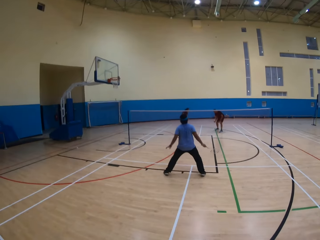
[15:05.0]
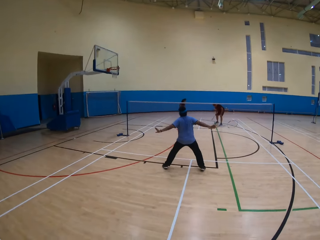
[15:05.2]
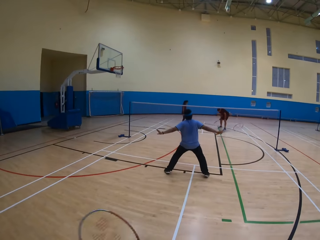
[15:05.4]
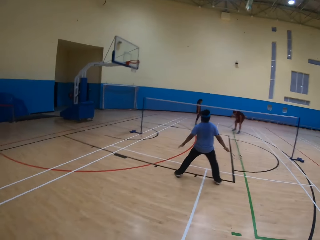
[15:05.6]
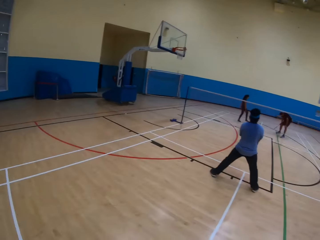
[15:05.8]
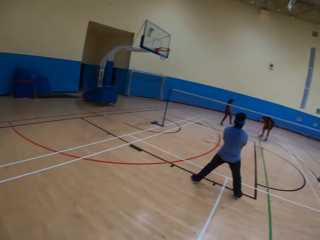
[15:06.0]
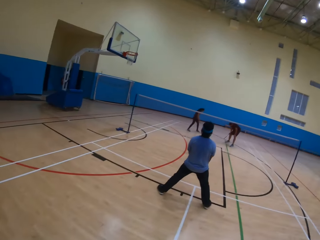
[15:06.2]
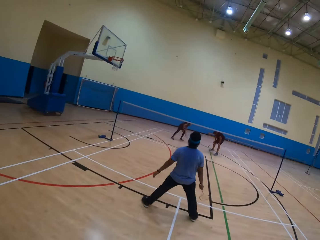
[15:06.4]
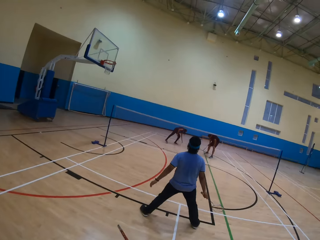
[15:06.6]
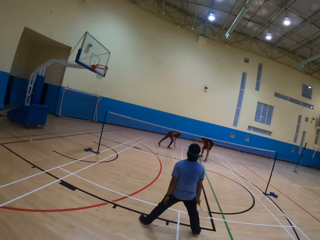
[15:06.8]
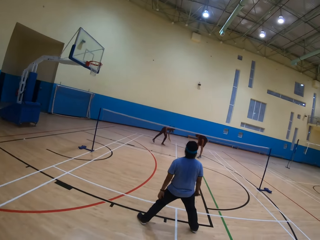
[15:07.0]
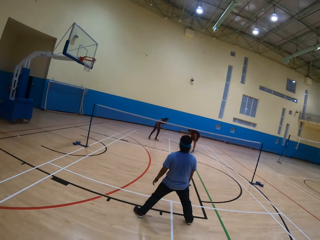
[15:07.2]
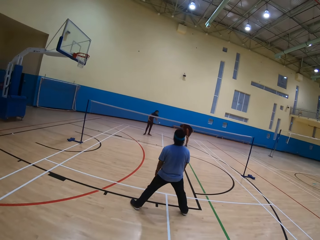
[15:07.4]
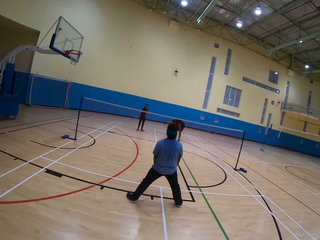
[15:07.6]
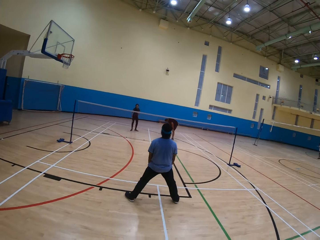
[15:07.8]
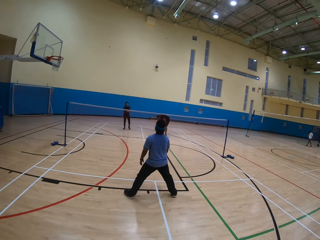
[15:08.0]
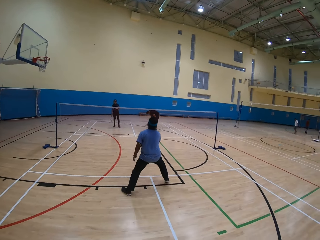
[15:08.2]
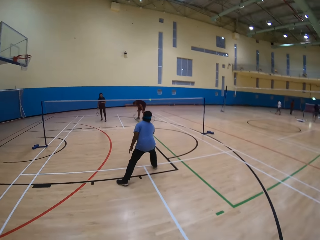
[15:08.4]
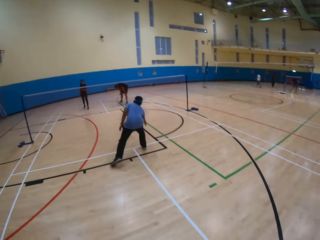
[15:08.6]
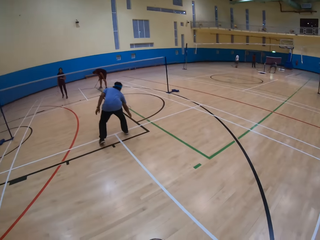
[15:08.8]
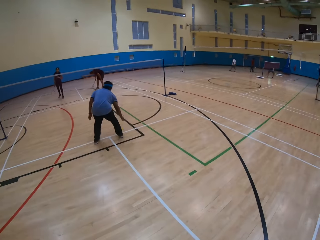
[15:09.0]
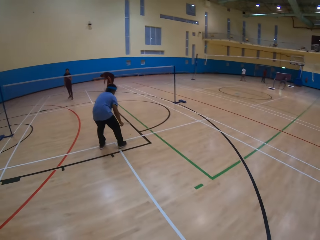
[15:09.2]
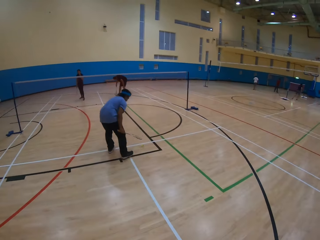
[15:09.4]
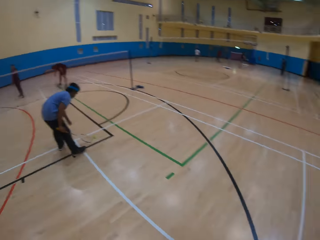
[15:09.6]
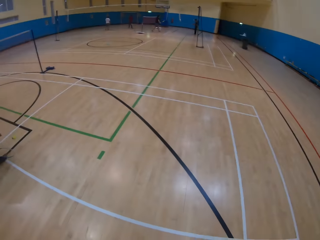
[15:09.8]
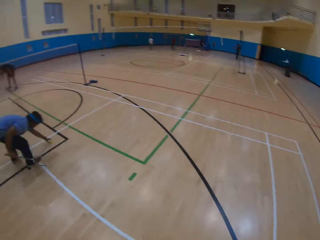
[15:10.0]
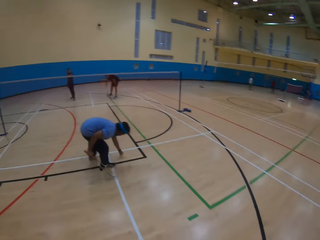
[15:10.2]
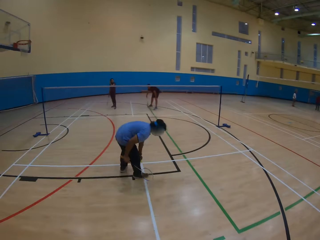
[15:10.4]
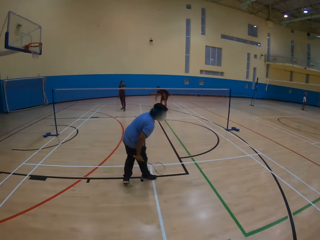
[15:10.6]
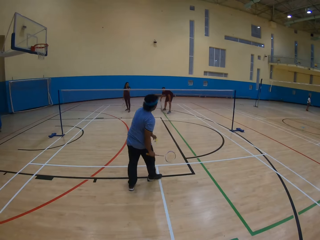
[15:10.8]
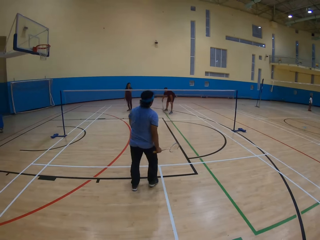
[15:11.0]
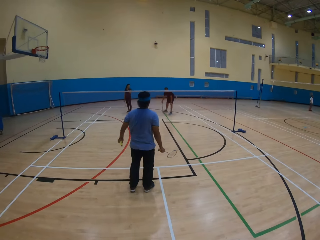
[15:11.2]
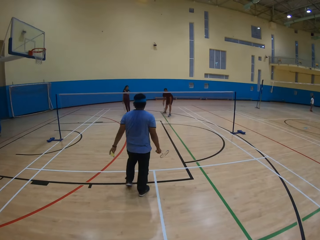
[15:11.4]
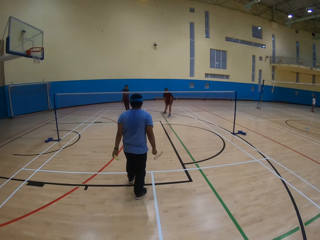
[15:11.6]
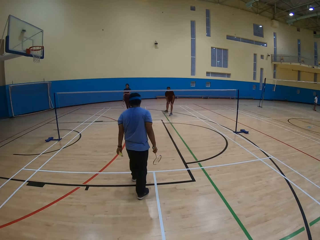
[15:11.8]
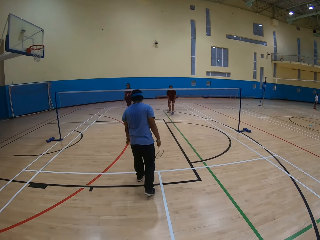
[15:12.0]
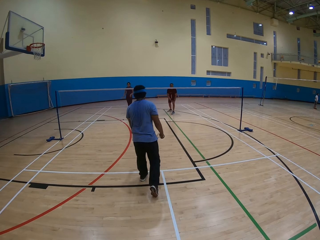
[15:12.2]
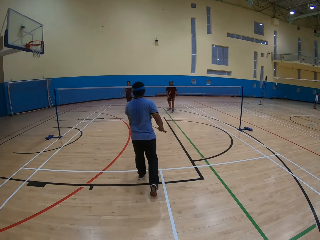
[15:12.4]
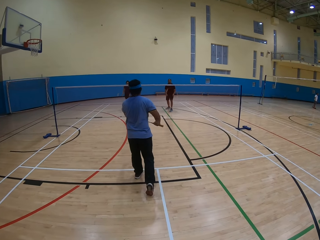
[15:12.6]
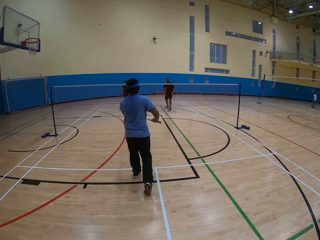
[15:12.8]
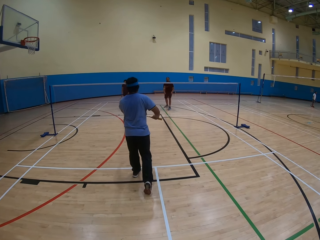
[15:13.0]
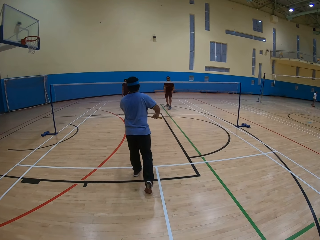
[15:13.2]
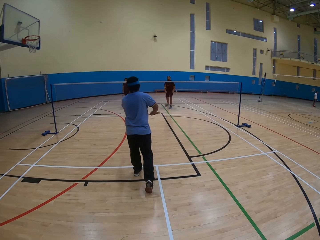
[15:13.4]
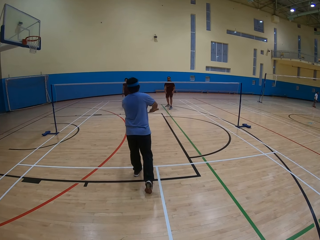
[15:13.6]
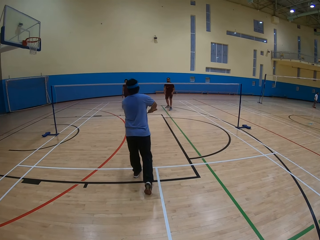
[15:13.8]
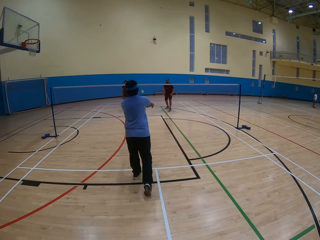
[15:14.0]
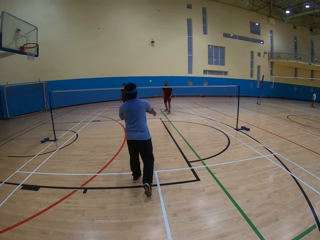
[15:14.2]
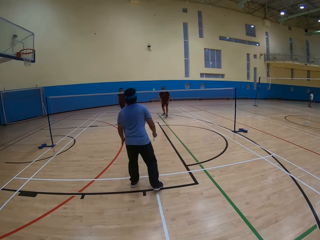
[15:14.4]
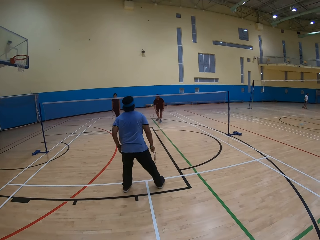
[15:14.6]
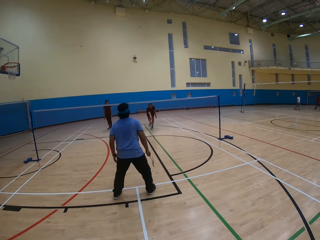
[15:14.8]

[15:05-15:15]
A man stretches his hands. Another man does something. The first man picks up the shuttlecock on the ground. A woman does something. The woman hits the shuttlecock. The first man picks up the shuttlecock. The woman plays the game. The first man plays the game. The first man hits the shuttlecock.

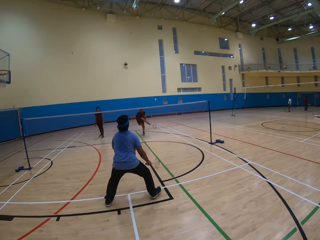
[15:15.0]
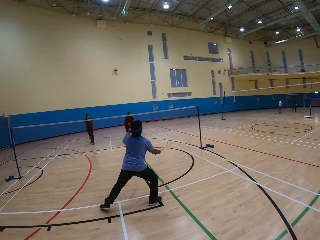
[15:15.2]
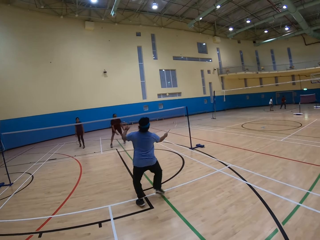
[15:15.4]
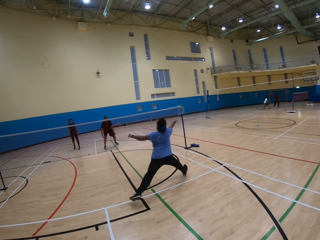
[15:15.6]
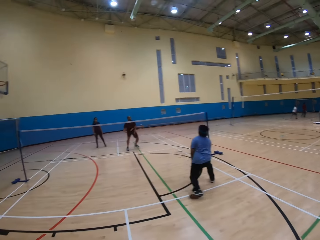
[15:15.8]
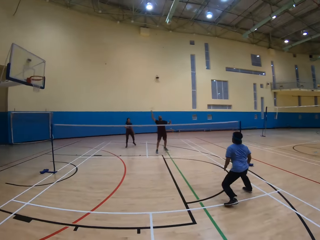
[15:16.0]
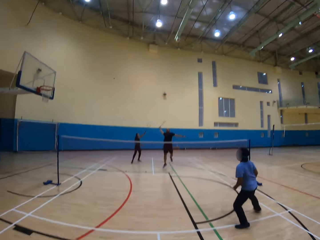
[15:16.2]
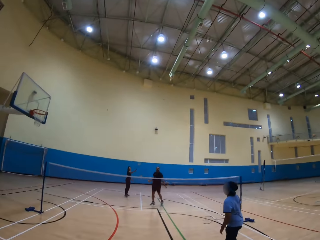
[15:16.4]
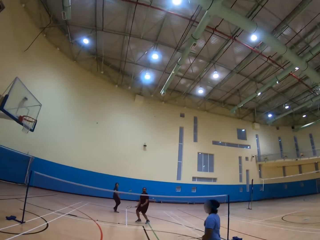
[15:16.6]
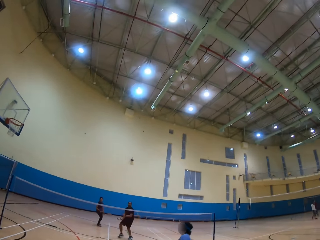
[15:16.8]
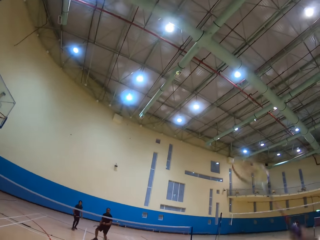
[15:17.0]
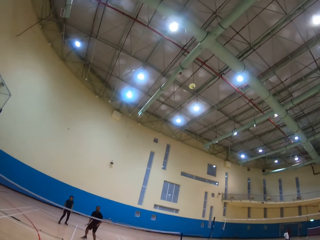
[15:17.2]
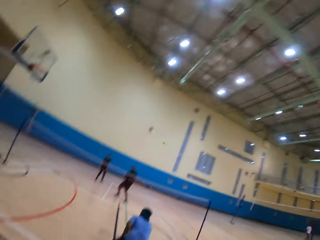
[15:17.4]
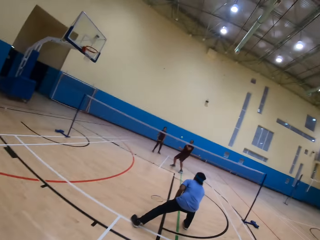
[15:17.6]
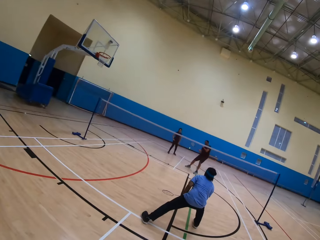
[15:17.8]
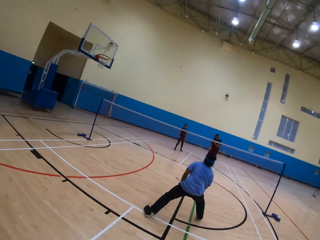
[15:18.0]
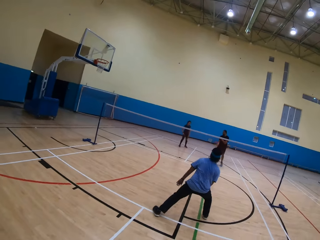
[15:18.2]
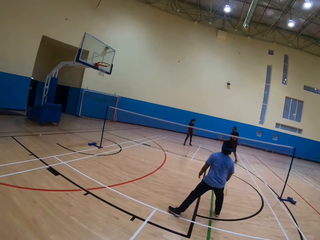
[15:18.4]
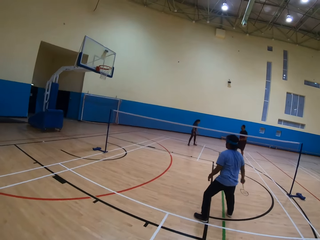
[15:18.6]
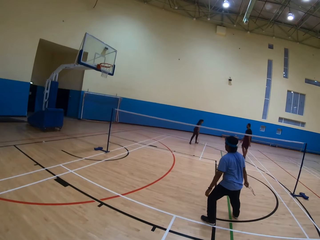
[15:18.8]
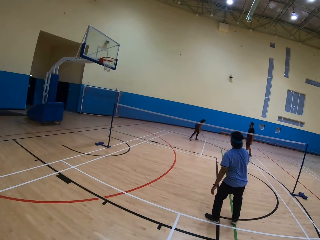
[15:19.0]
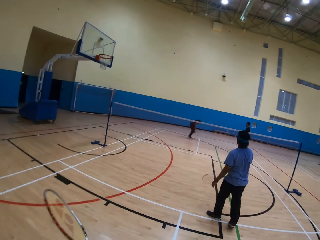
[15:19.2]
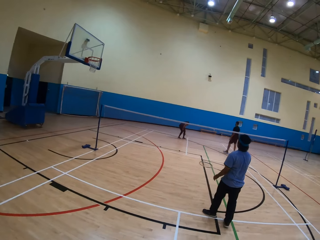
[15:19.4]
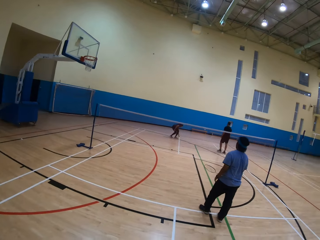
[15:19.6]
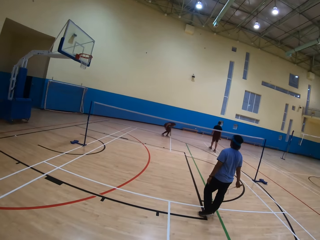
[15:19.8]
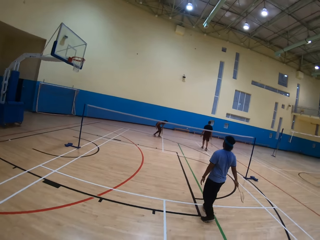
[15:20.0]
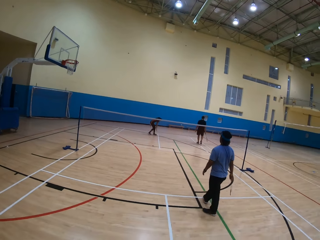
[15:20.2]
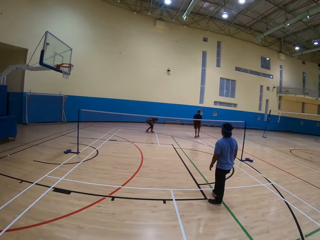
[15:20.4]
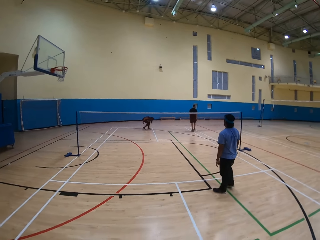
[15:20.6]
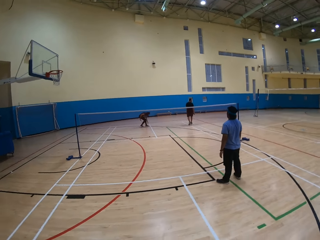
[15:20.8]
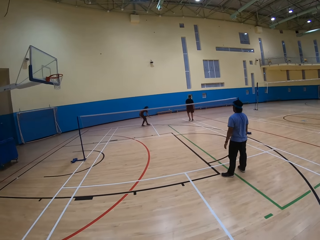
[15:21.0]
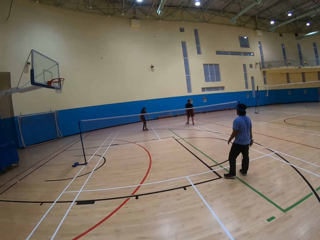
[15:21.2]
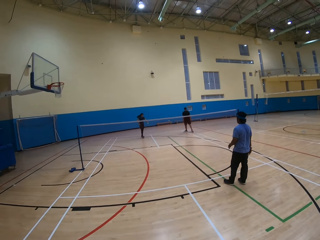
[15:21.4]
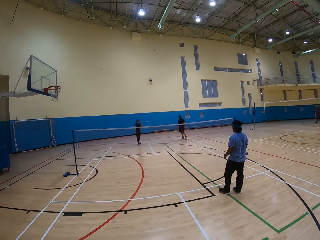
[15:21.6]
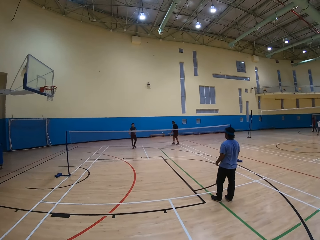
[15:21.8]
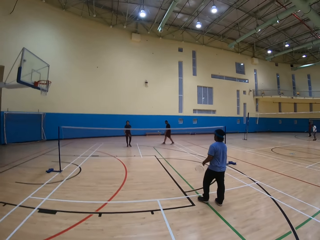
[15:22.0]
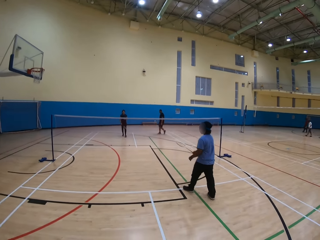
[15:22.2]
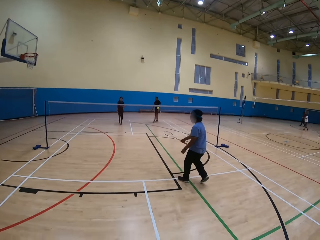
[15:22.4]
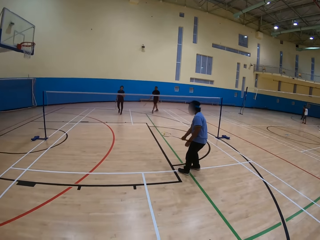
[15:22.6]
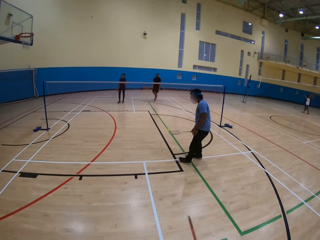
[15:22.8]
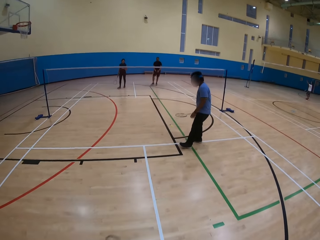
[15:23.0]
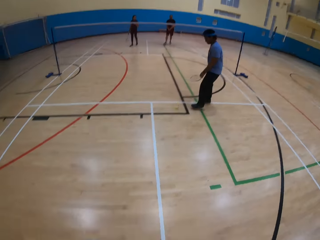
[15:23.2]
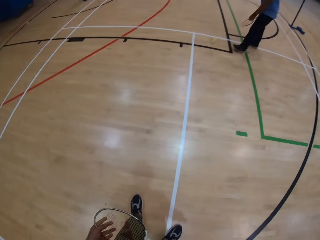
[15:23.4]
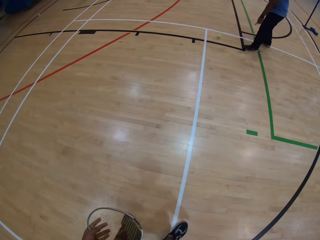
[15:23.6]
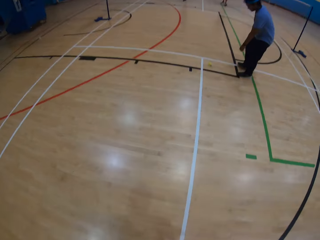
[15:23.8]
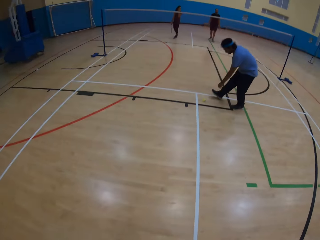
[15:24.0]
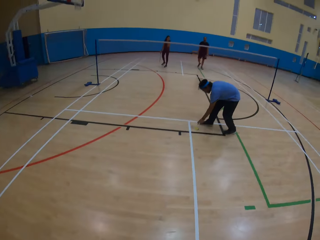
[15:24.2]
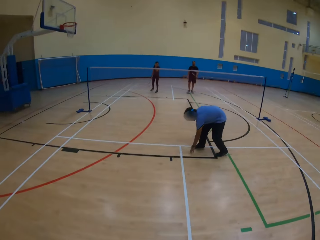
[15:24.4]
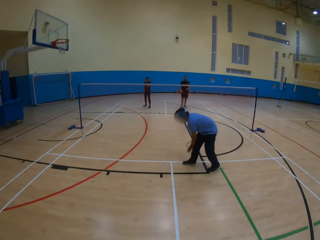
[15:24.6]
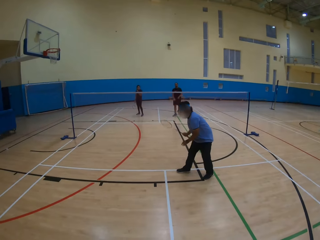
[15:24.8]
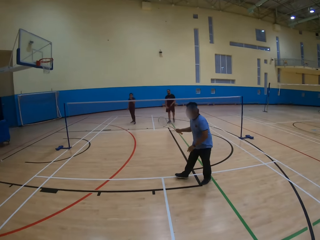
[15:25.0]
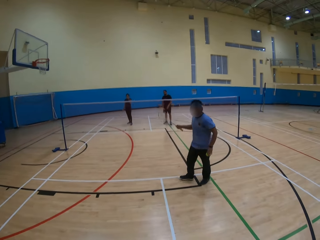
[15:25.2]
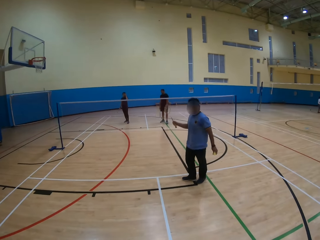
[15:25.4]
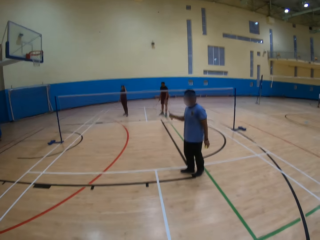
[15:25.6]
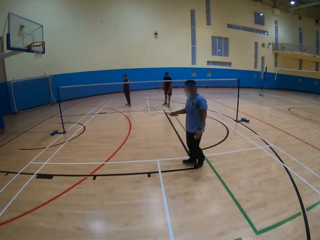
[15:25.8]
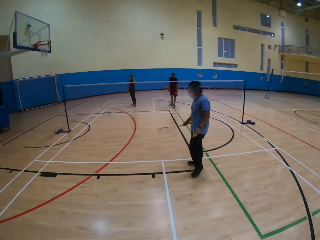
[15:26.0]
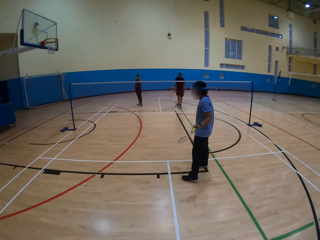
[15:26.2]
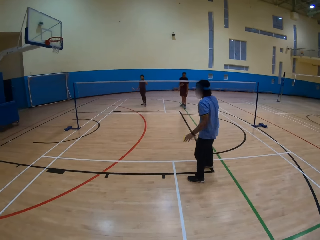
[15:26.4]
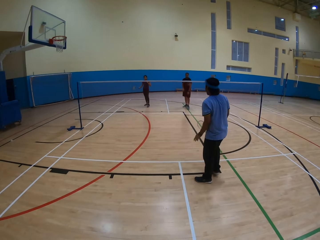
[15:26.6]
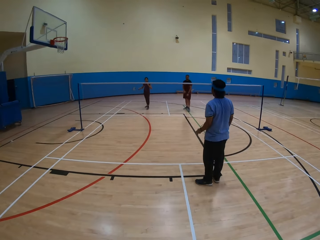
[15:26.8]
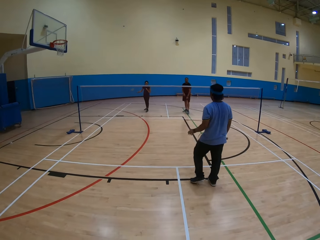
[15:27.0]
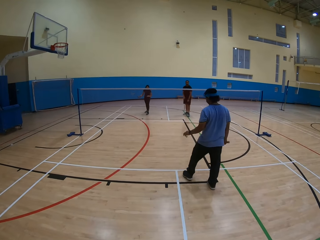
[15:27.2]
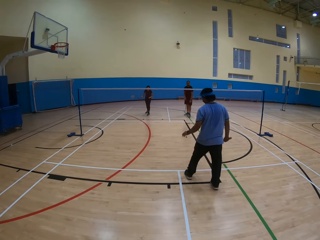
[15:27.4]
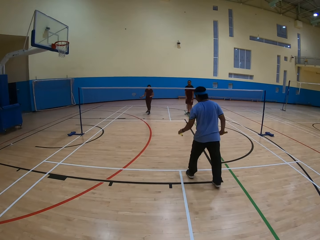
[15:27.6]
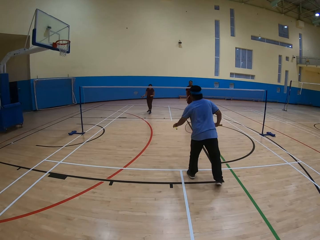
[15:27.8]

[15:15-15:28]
A man plays the game. Another man hits the shuttlecock. The first man hits the shuttlecock. The camera wearer hits the shuttlecock. A woman picks up the shuttlecock on the ground. The woman hits the shuttlecock. The first man plays the game. The camera wearer looks around. The other man picks up the shuttlecock from the floor. He does something.
